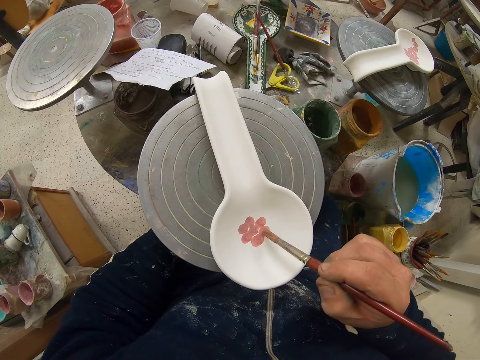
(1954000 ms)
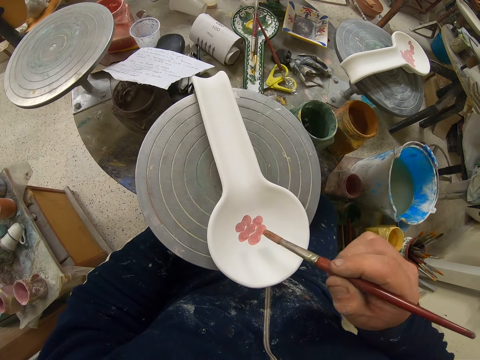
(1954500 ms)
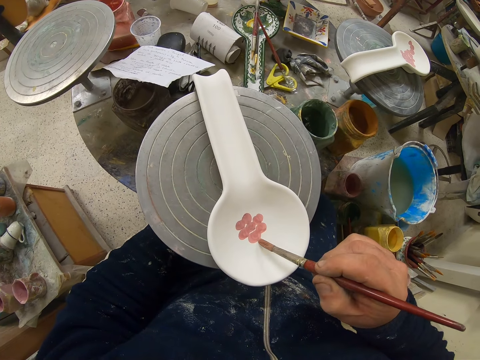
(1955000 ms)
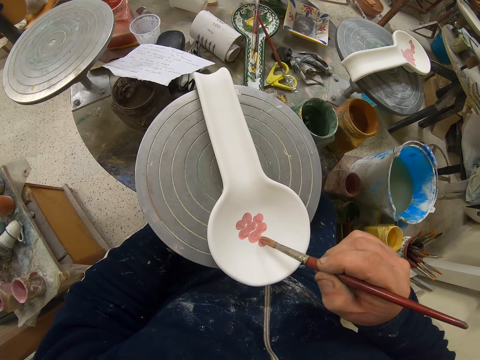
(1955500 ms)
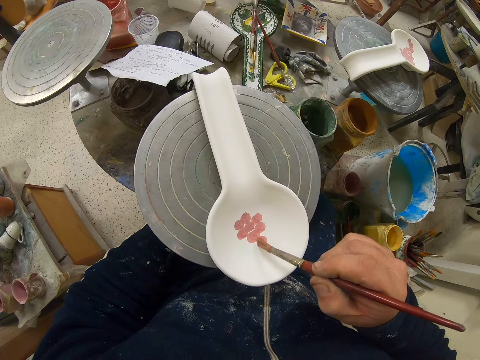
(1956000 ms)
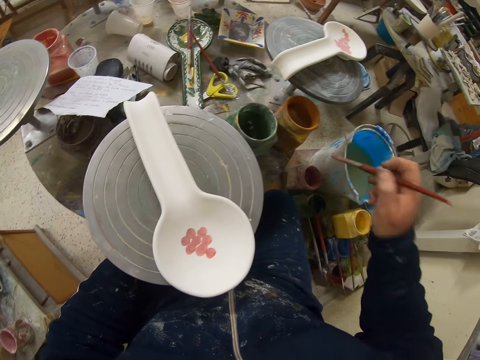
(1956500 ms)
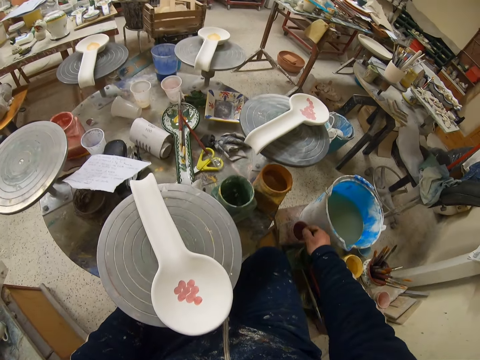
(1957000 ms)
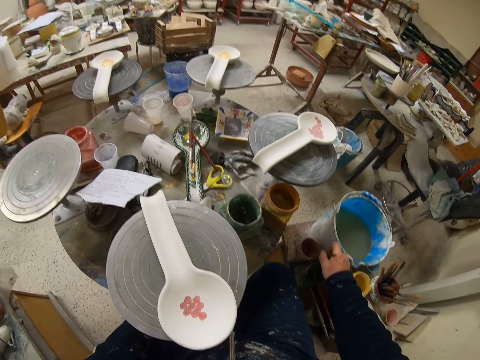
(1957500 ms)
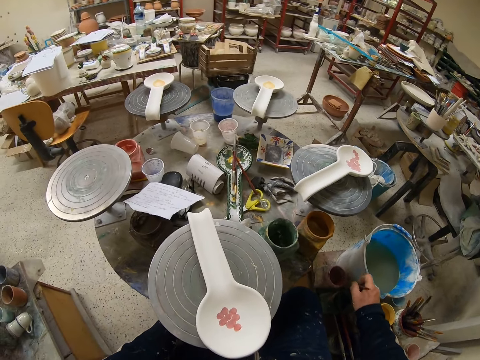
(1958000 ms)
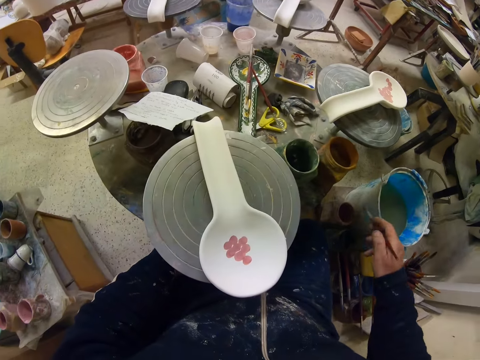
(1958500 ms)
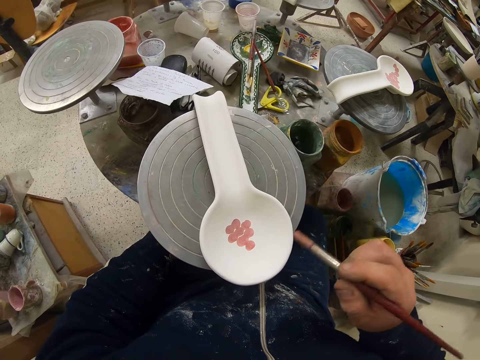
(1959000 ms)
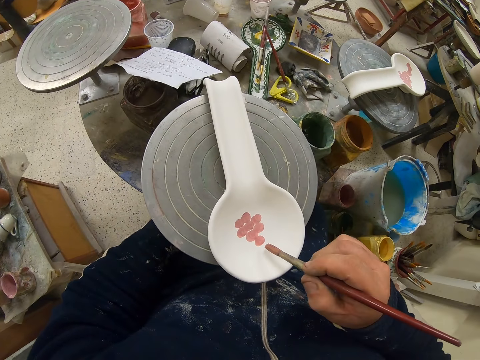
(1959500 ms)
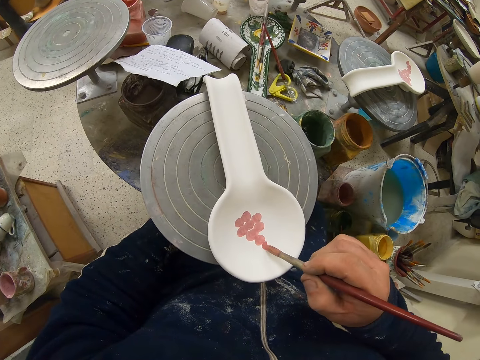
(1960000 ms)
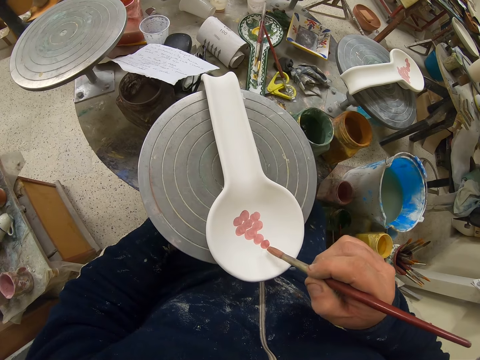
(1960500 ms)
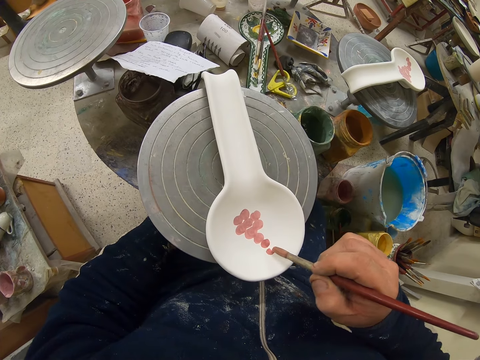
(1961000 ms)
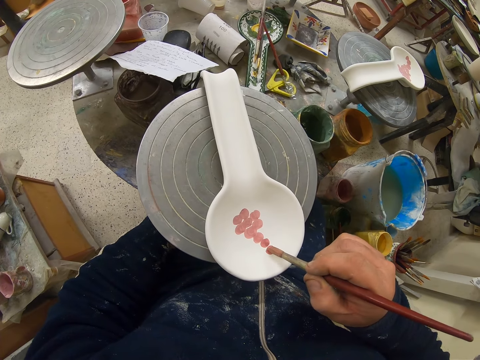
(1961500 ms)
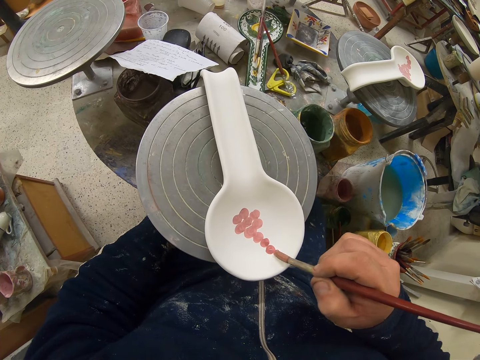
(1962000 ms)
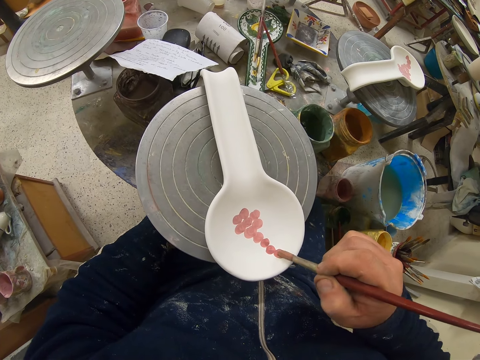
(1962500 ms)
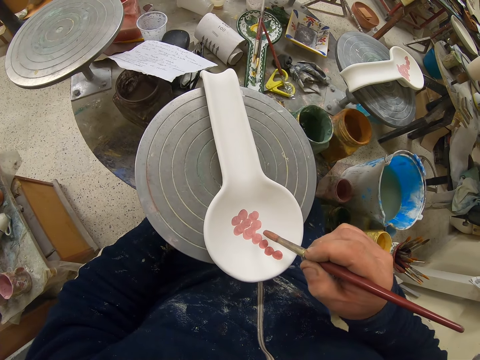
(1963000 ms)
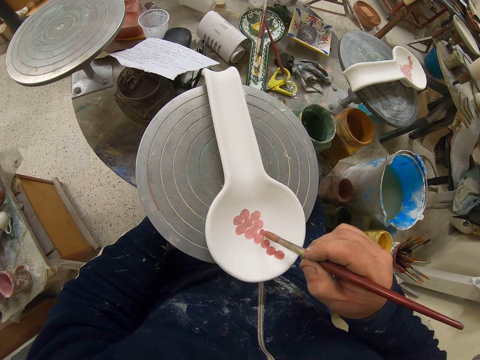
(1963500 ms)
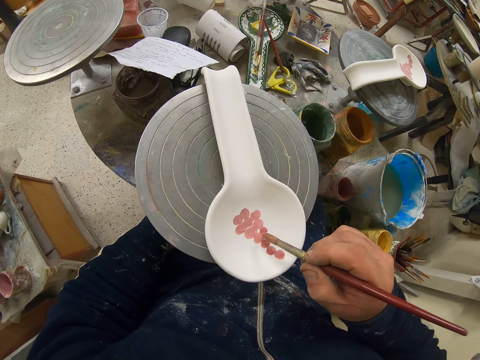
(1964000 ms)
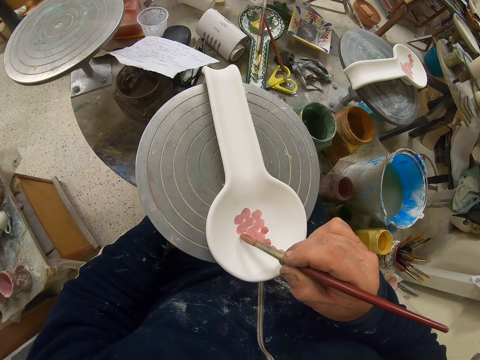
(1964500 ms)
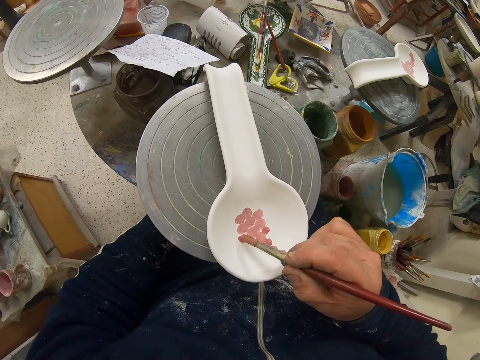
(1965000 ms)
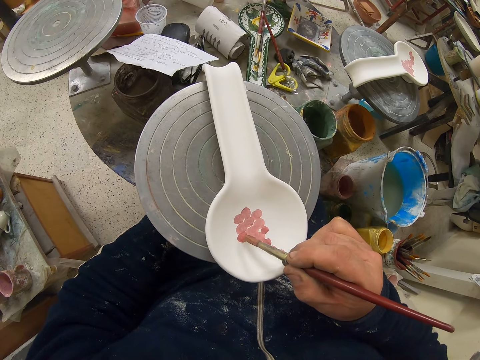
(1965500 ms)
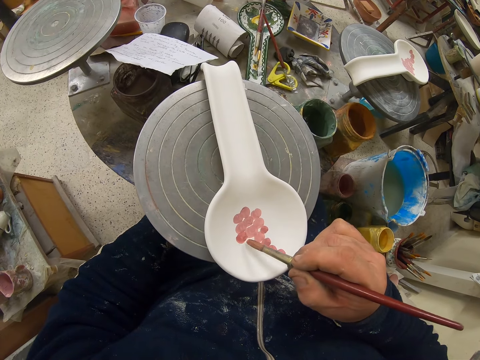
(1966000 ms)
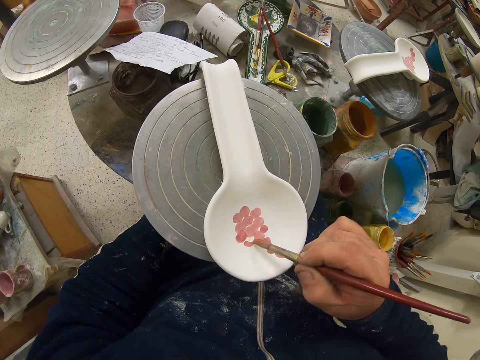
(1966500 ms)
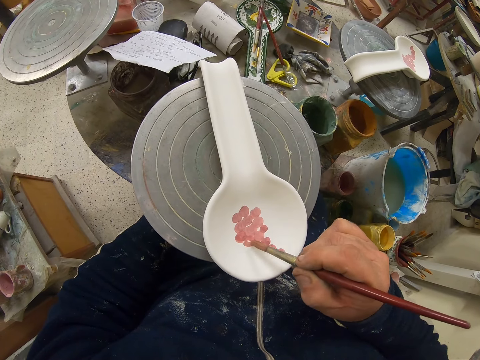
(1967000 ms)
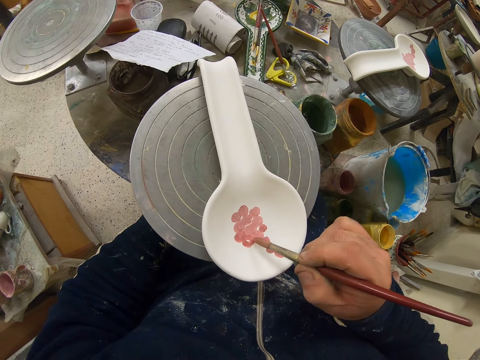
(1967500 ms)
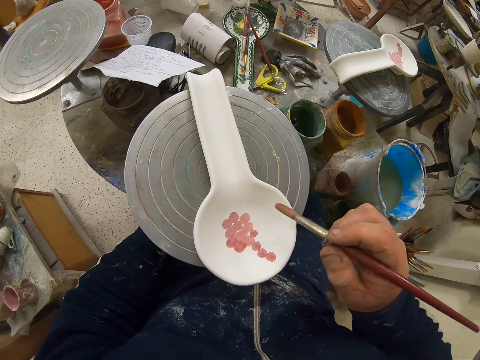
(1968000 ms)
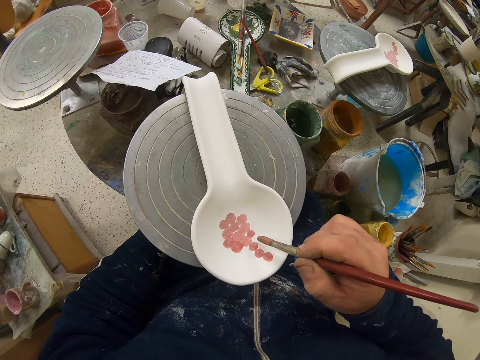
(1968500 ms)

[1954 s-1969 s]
The camera wearer dips the paint brush in the paint container. They shake the paint brush and remove excess paint from the brush. They hold the paint brush with the right hand. They paint the spoon with the paint brush.

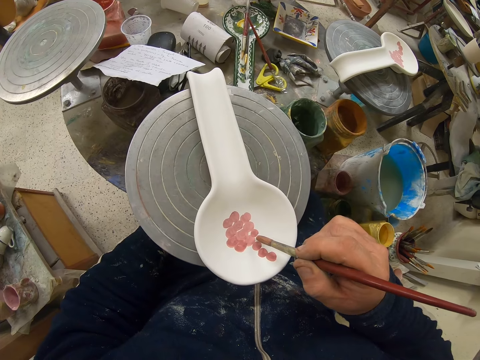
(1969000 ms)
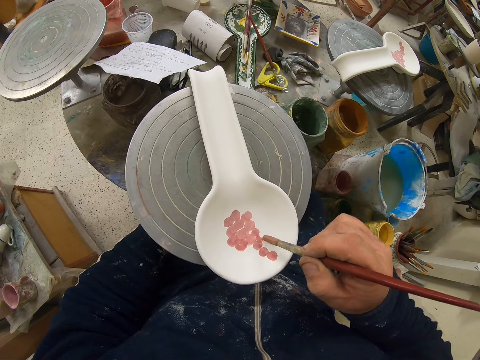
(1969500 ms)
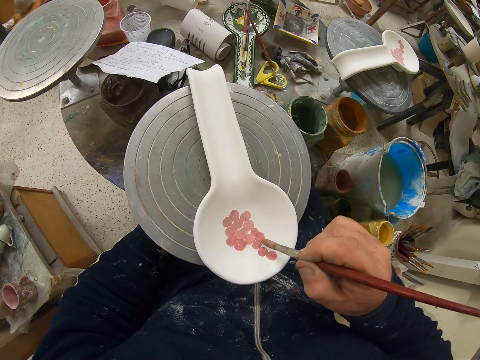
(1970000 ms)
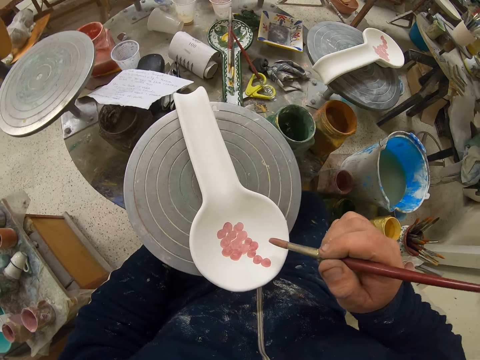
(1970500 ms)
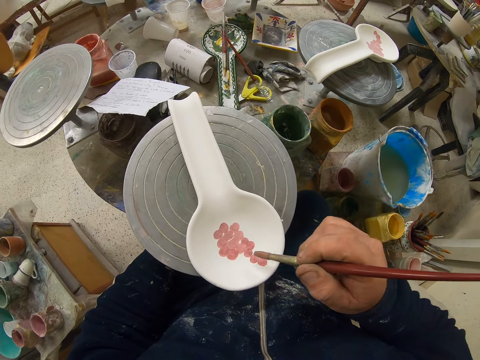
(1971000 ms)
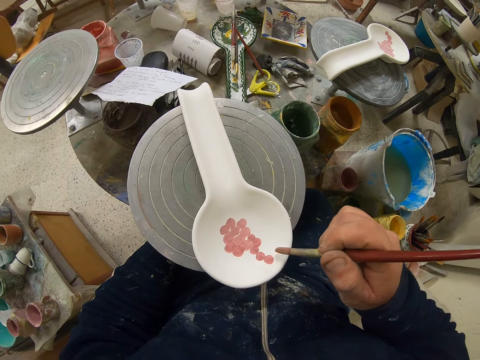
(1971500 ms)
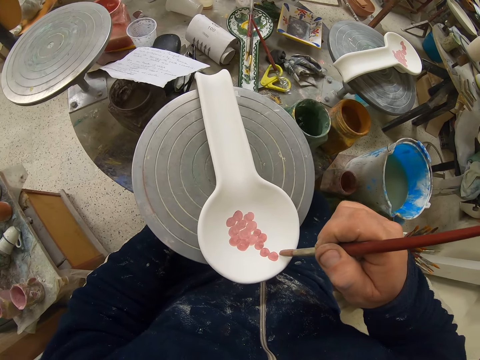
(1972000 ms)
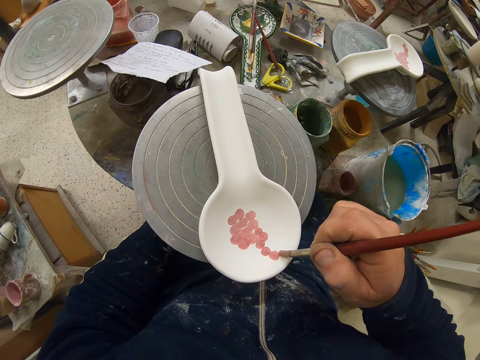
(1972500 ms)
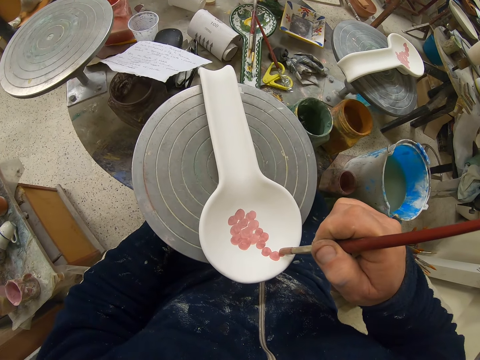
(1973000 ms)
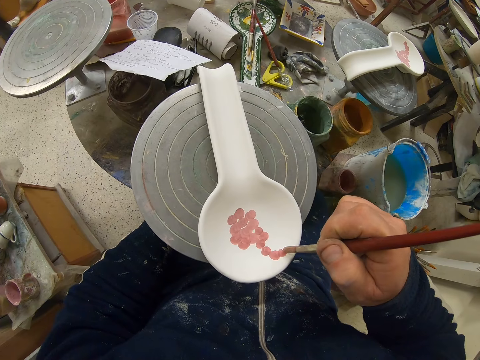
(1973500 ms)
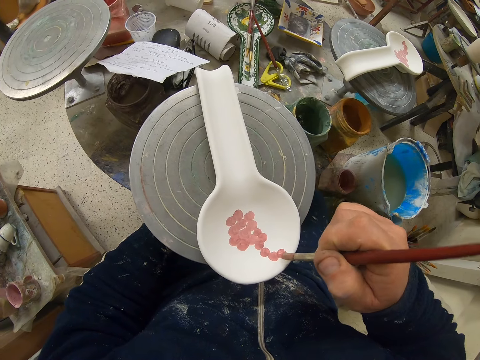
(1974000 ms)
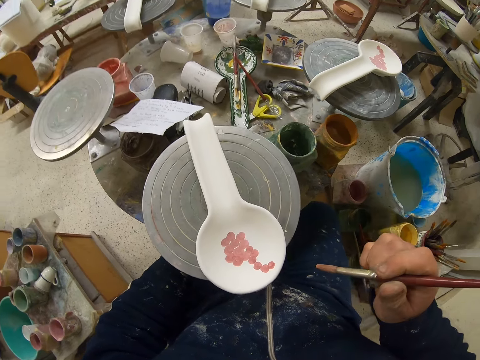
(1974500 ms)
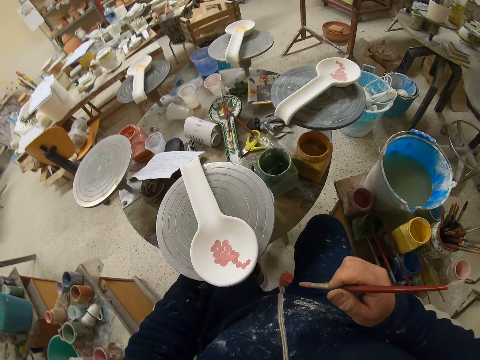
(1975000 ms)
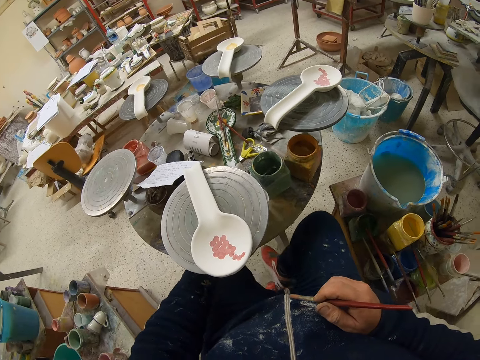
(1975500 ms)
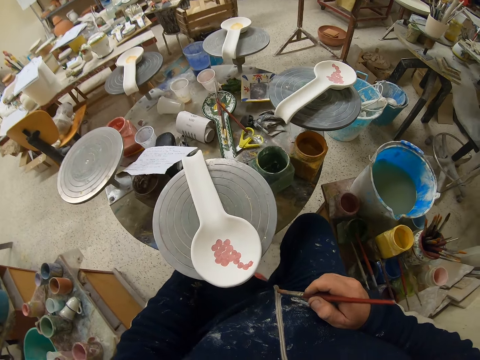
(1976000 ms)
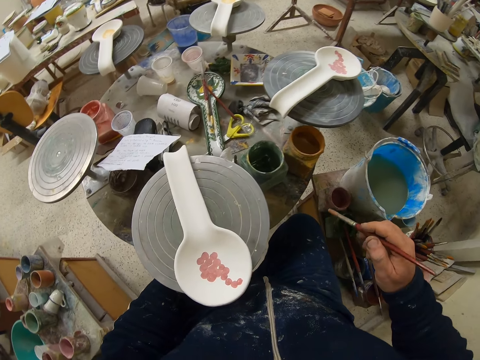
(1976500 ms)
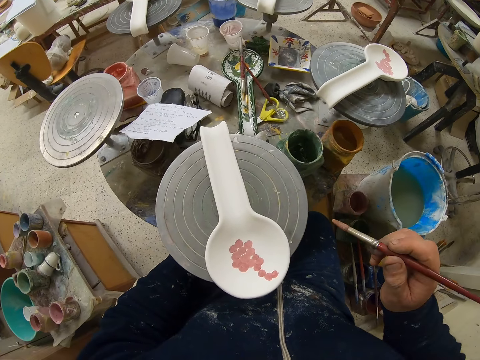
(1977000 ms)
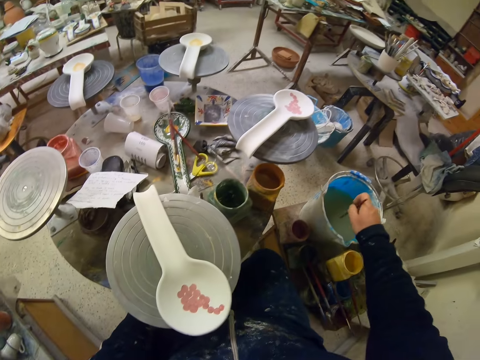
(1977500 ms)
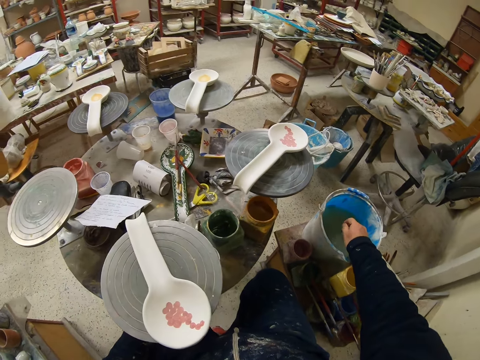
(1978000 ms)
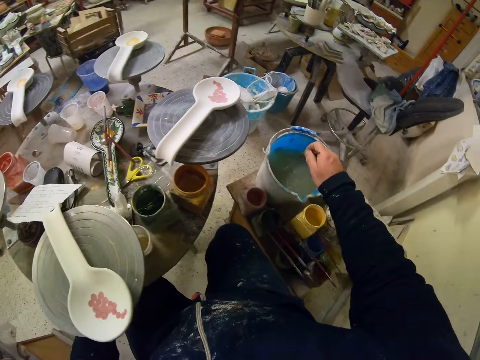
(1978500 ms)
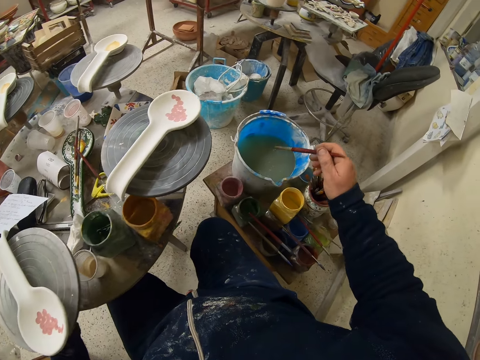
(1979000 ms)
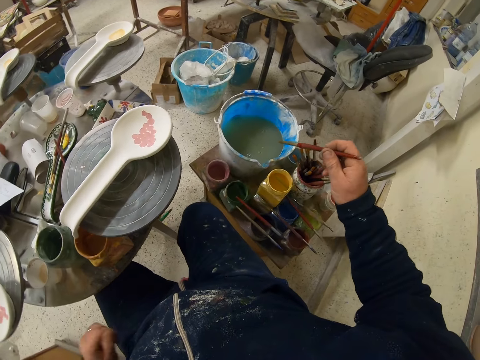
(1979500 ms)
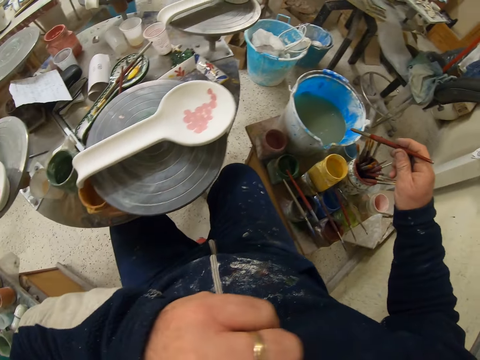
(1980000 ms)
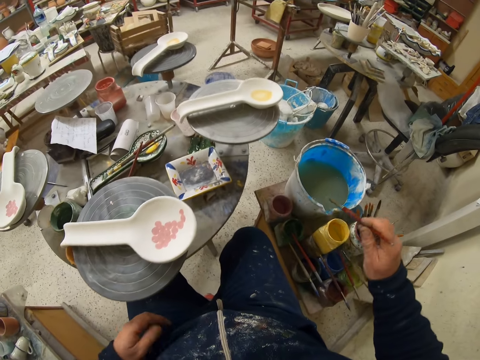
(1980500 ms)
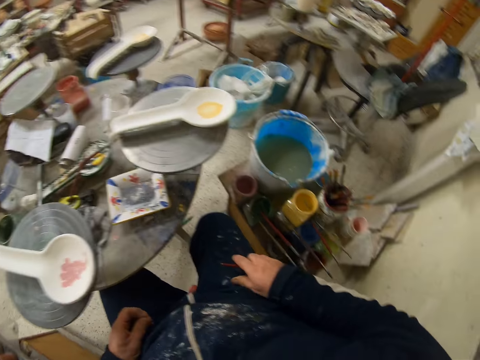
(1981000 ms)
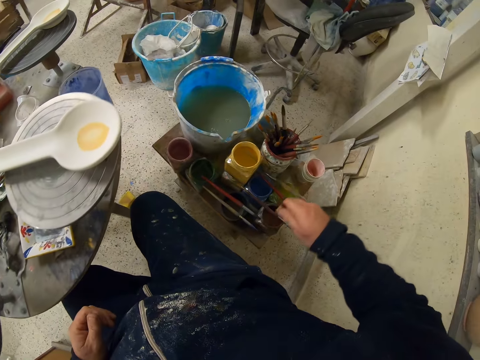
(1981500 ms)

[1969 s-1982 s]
The camera wearer moves the right hand away from the spoon. They remove extra paint on the cloth. They criss-cross both legs. They look at the brush. They dip the paint brush in water in a bucket. They shake the paint brush. They spin the rotating table with the left hand. They remove excess water from the brush. They adjust the camera. They lift the left hand and drop the left hand. They touch the cloth with the right hand.
